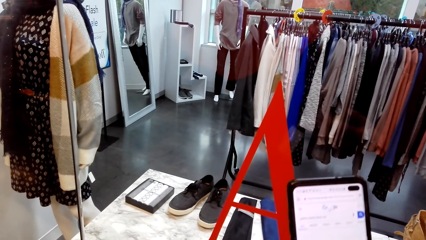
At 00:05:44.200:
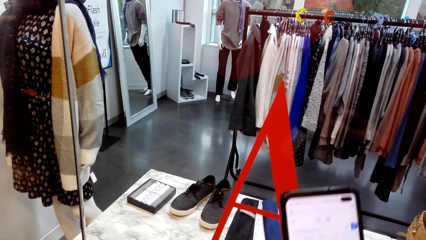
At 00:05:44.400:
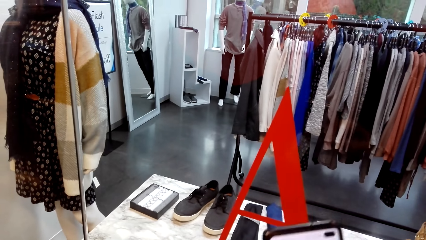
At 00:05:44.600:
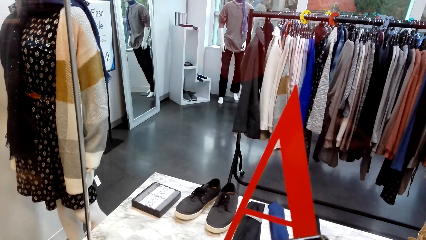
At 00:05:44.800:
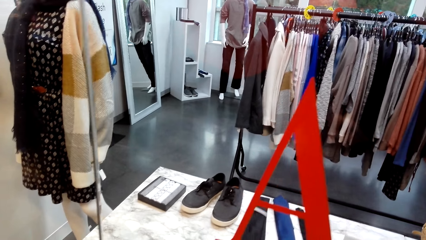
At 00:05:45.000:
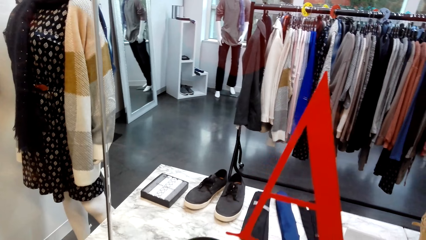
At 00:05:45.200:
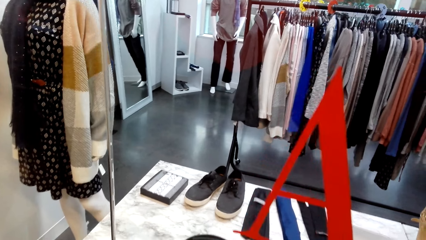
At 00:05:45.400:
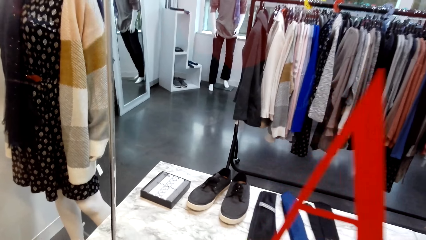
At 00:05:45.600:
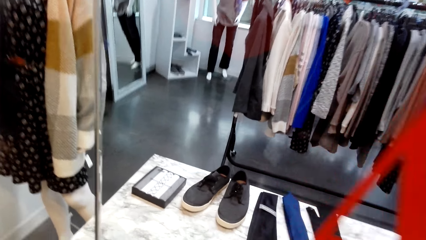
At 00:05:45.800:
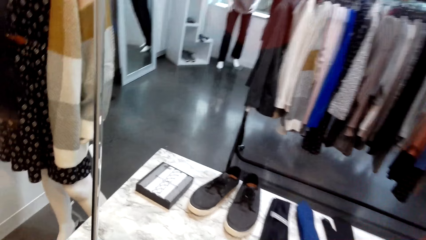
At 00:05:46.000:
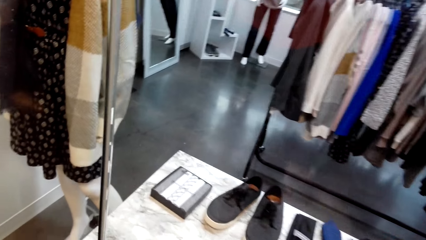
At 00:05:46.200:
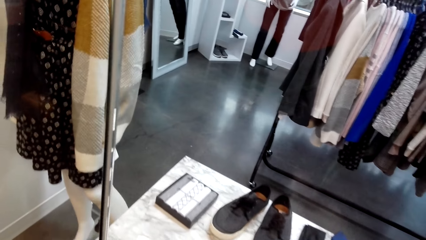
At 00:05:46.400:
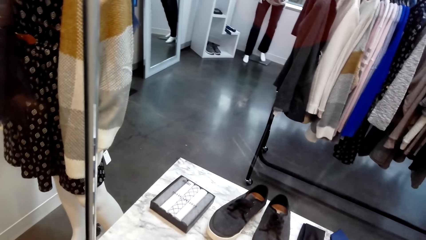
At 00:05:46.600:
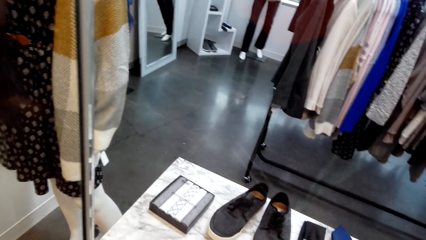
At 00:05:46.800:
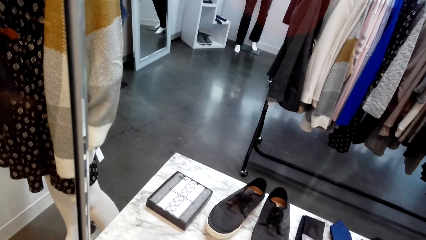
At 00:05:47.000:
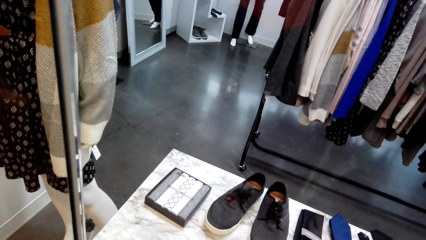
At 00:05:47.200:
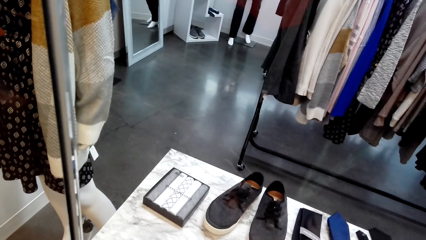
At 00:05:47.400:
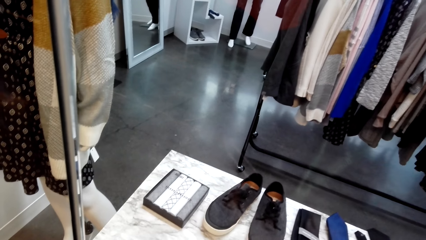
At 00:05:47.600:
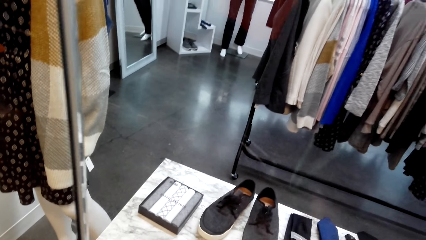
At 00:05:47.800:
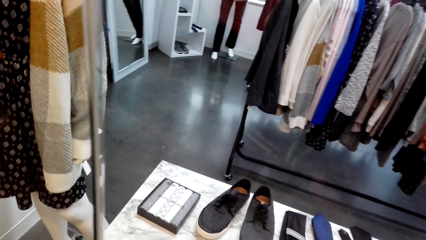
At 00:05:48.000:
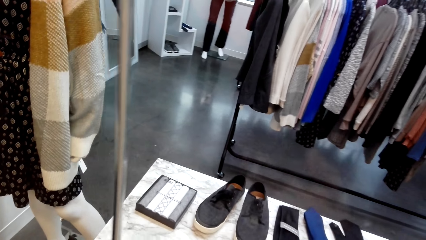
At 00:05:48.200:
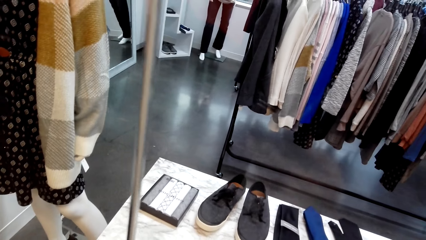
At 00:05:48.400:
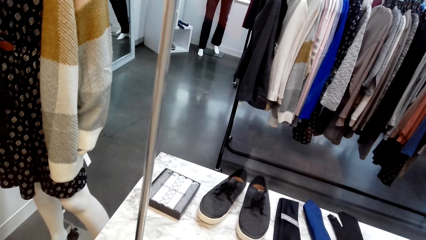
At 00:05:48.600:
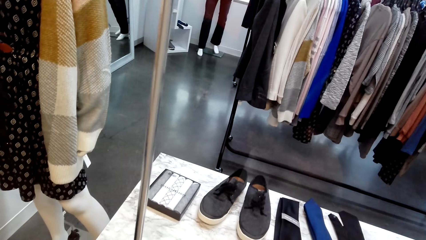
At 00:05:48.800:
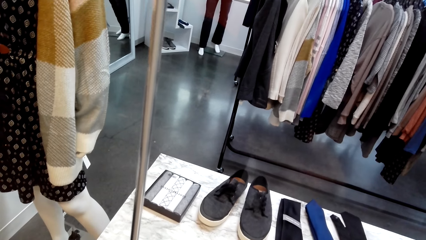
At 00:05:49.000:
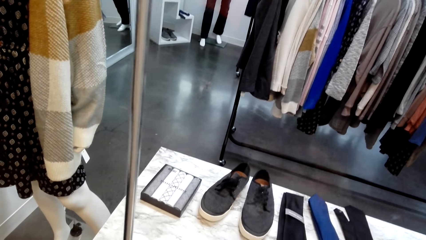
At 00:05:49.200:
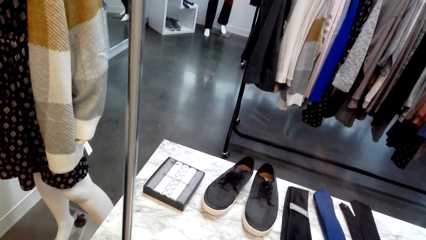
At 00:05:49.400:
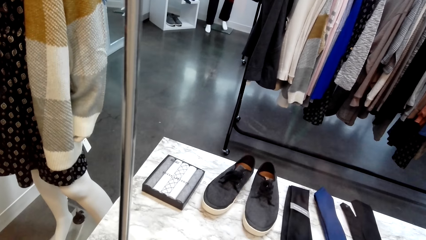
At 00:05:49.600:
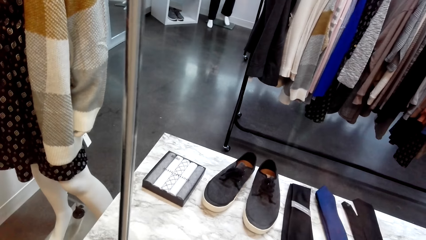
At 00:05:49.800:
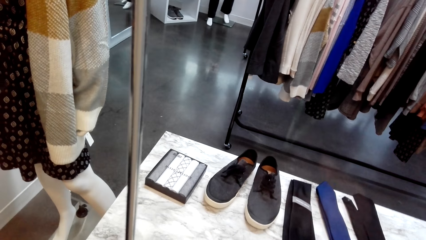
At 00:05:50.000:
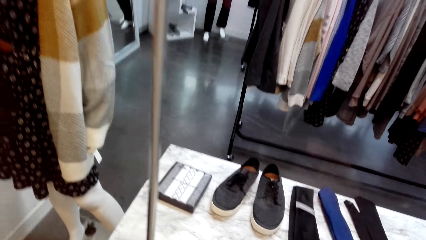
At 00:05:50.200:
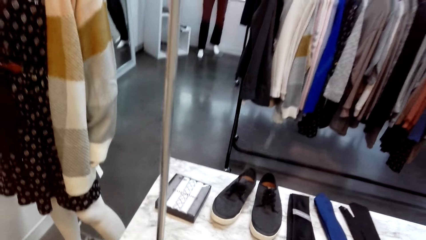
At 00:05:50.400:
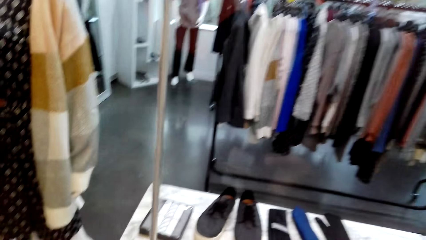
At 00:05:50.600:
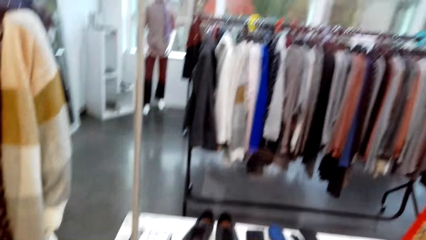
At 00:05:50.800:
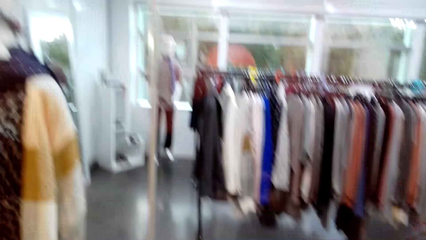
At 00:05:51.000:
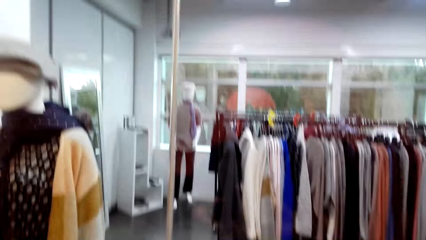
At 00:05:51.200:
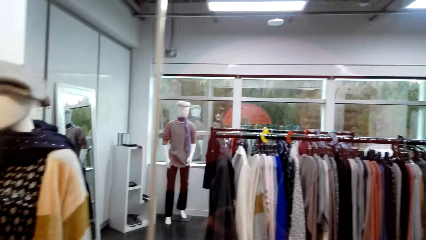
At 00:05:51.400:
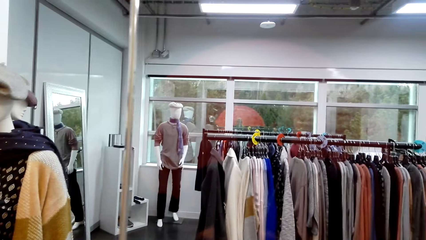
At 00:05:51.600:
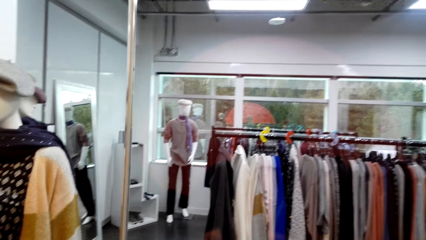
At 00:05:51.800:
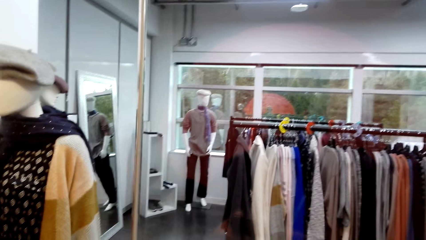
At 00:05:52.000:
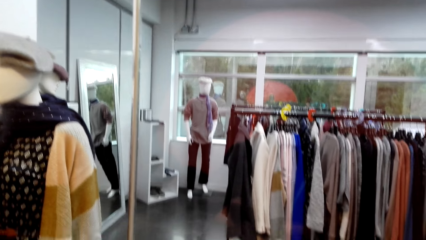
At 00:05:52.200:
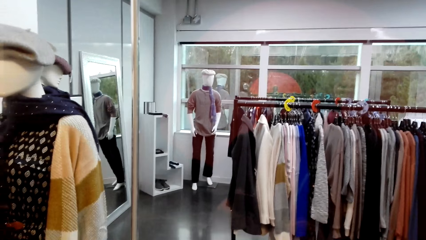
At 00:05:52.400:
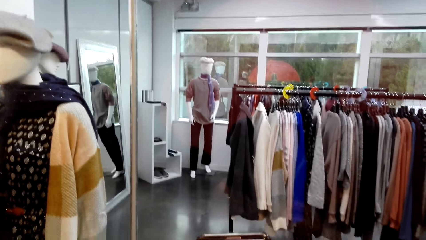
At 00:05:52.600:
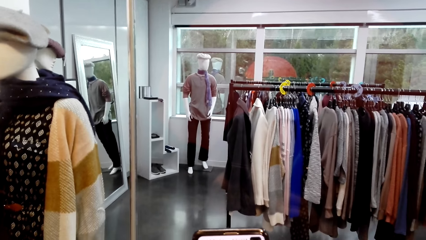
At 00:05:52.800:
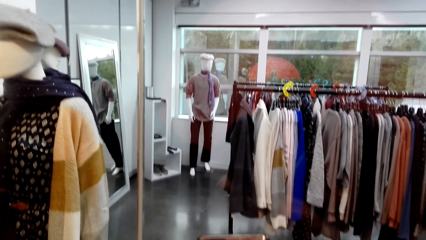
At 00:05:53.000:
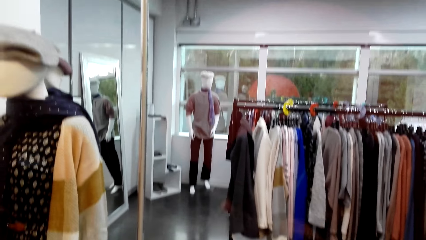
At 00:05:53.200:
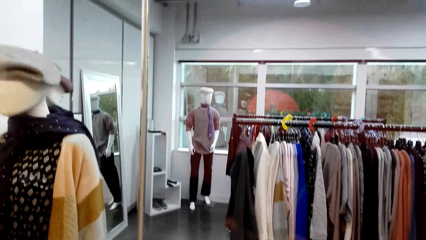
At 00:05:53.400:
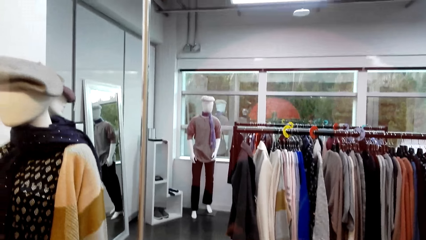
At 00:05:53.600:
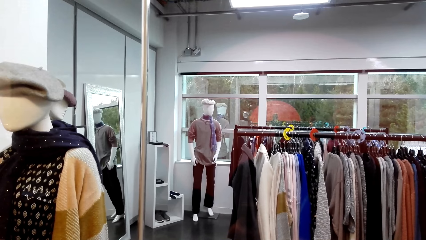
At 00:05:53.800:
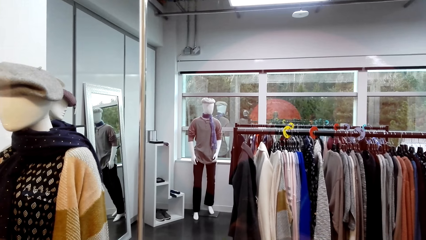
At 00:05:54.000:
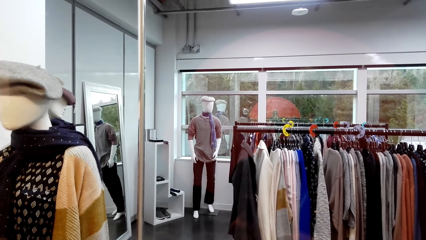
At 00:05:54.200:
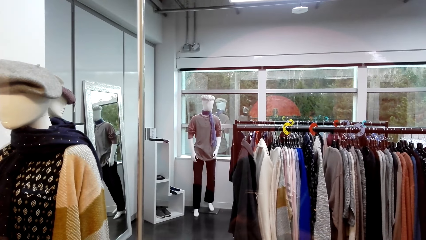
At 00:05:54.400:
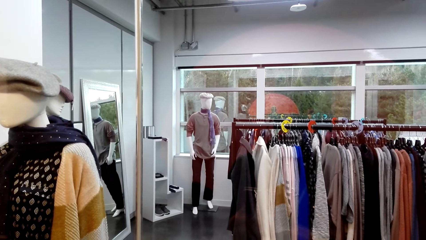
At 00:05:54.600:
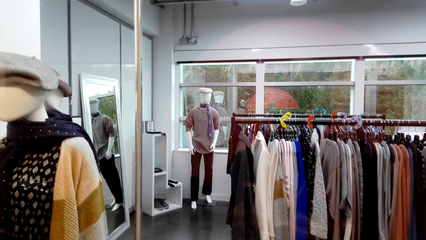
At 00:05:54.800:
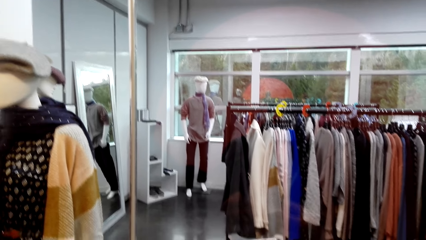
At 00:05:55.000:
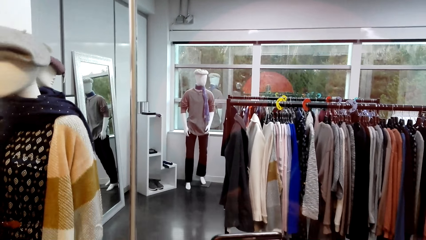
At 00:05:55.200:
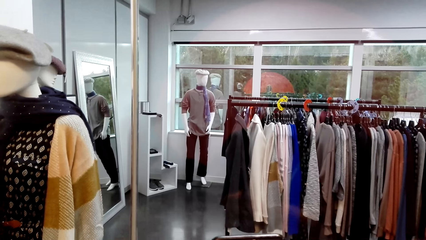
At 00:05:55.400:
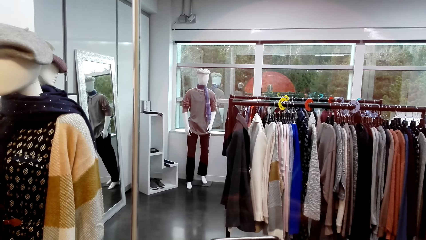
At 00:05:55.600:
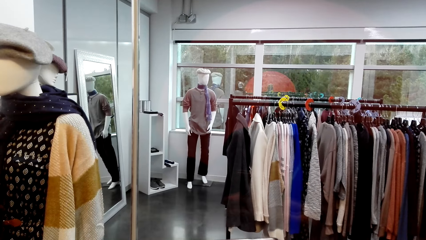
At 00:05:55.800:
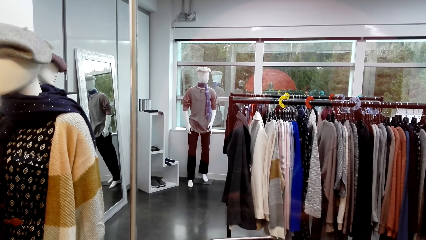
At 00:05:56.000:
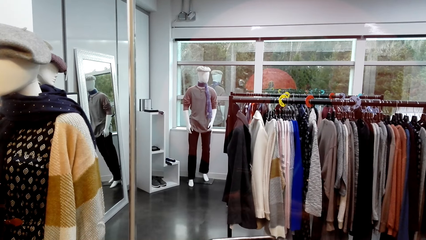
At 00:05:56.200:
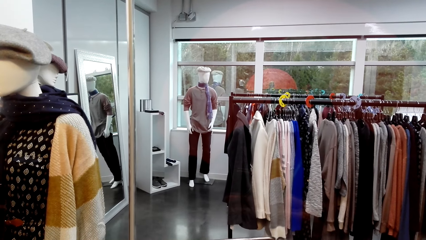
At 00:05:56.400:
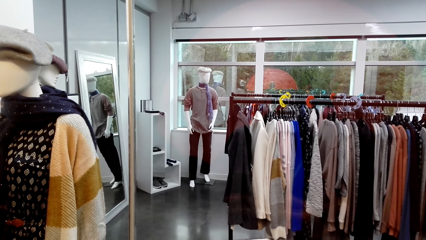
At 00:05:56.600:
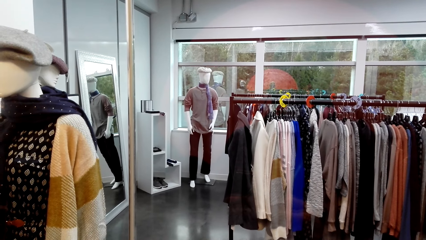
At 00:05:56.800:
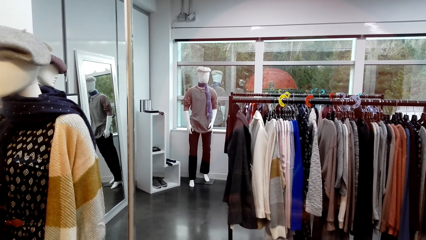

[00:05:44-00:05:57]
The camera wearer looks at the shoe. They look at the clothes.

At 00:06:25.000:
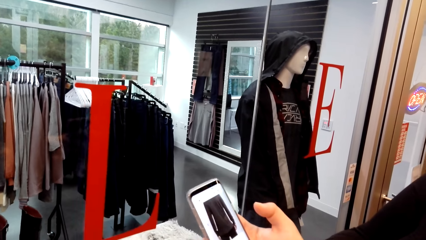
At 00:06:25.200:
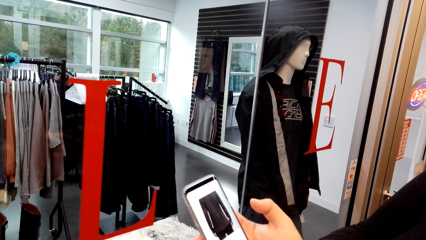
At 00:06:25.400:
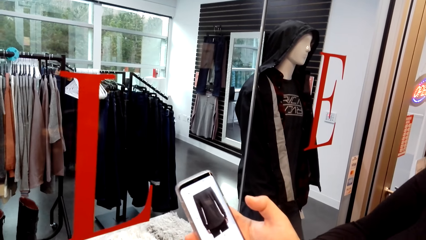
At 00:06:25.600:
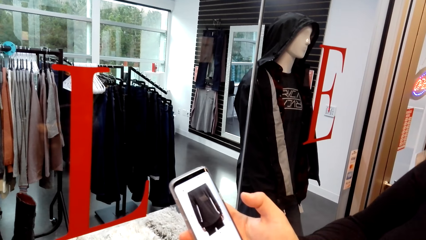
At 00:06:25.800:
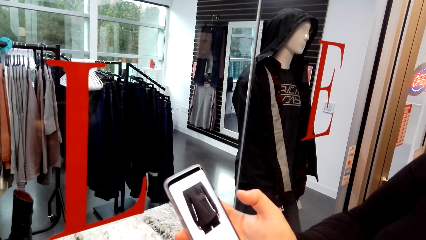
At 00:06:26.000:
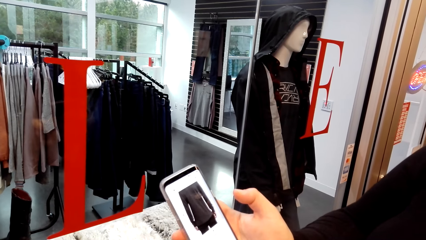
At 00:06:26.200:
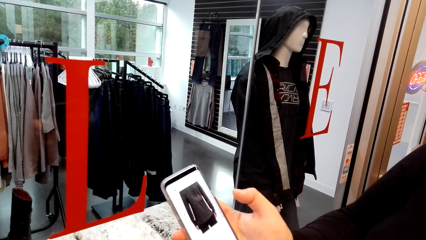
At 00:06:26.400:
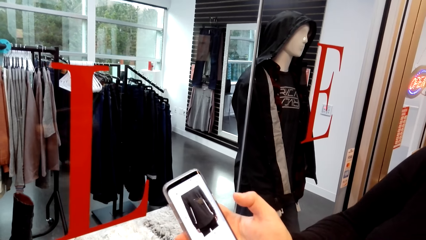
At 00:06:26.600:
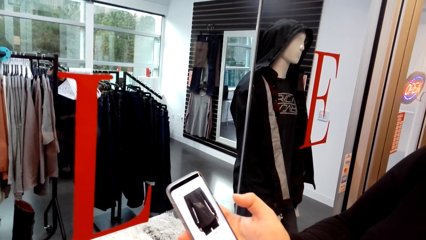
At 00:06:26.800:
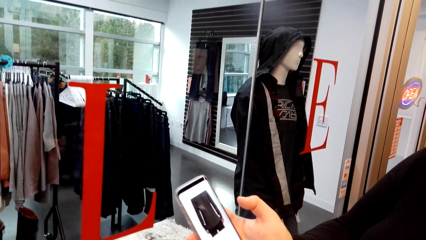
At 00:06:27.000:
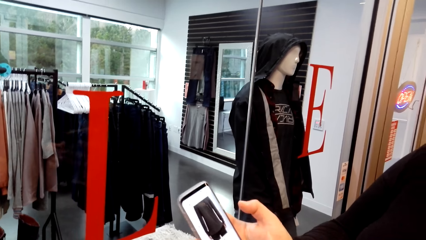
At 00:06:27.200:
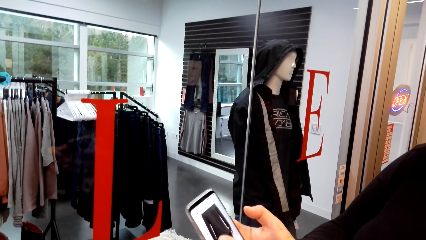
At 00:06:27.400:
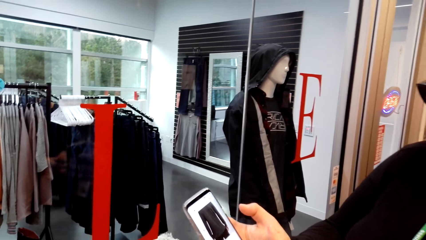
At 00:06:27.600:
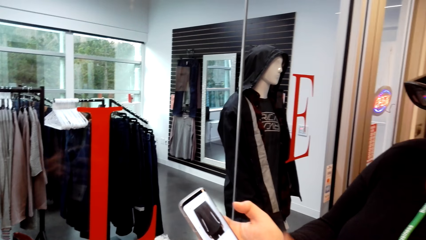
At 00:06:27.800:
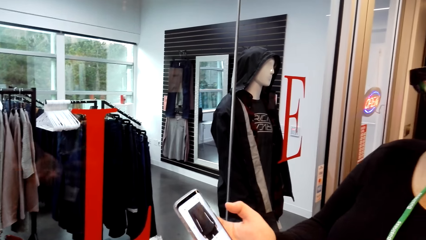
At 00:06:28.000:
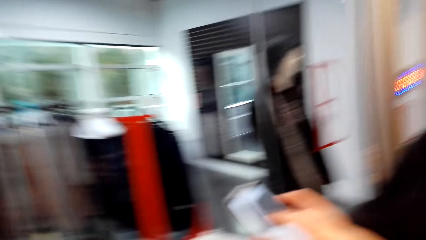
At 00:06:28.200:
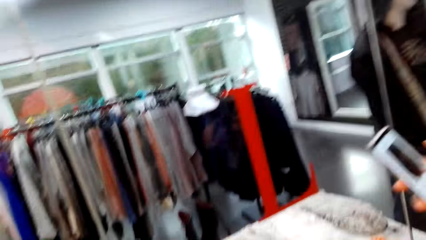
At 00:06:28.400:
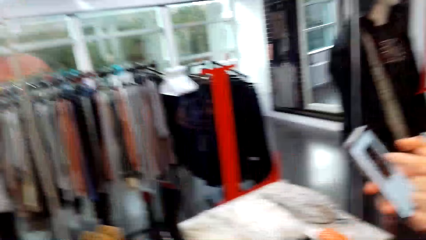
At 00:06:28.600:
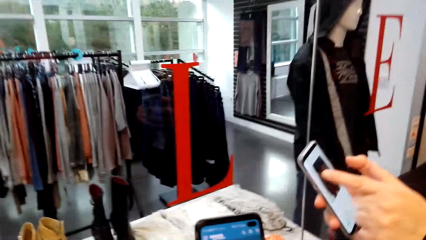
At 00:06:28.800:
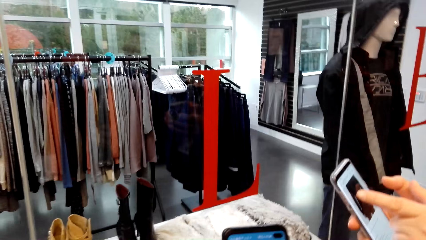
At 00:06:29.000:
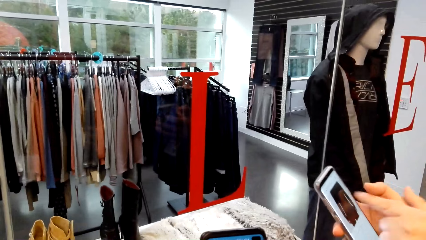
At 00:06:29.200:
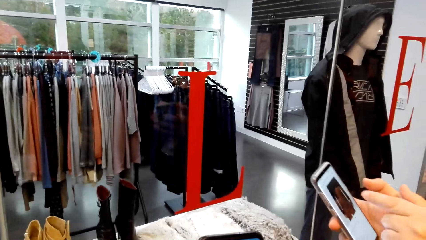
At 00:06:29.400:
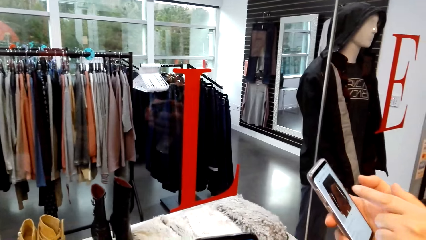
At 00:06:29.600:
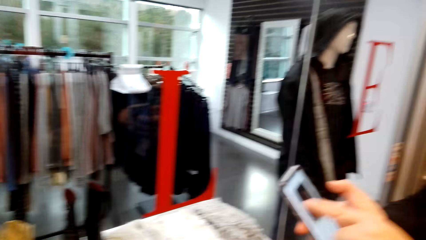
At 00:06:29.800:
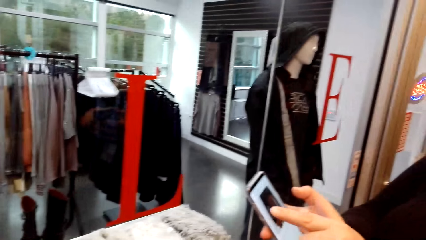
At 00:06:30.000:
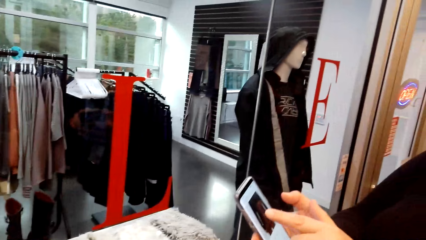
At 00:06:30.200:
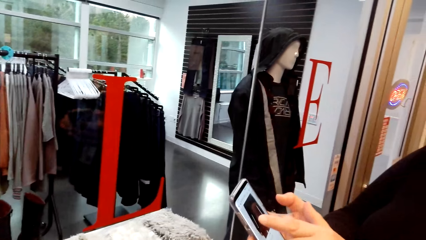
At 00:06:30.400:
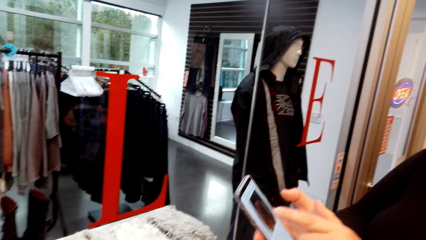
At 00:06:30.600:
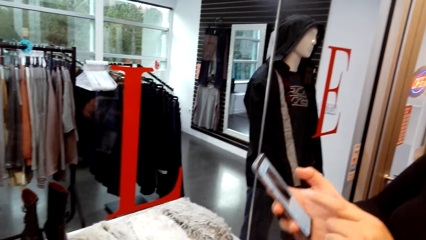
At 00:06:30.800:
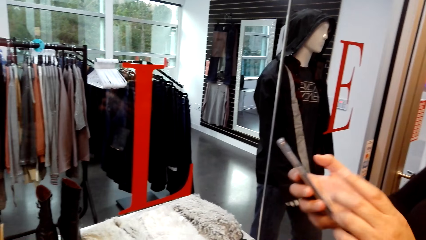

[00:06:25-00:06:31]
The camera wearer looks at the phone. The woman presses the phone.
